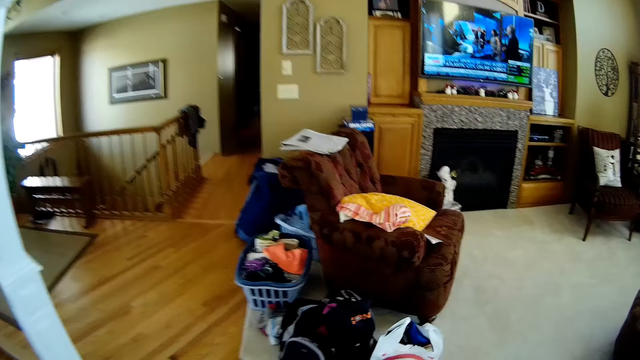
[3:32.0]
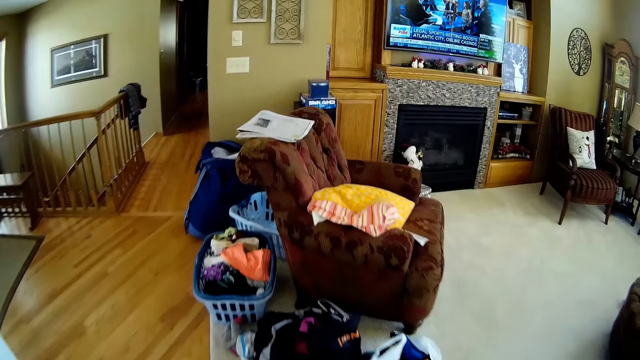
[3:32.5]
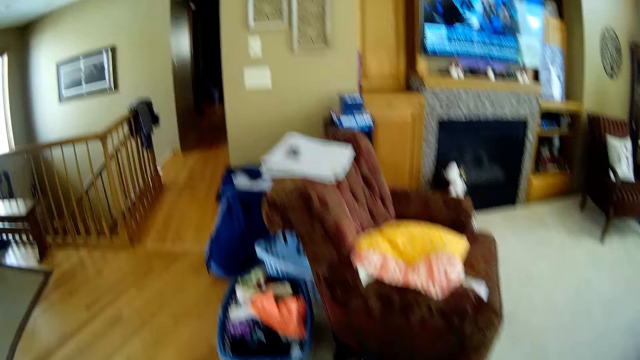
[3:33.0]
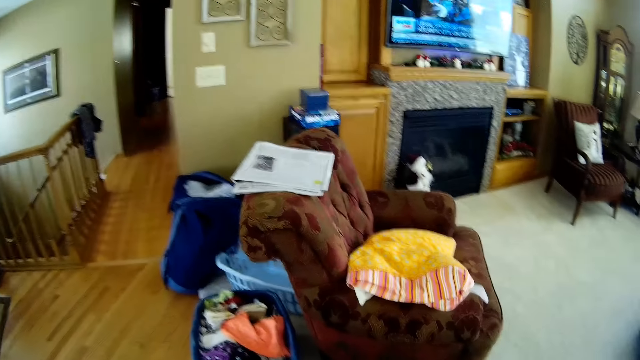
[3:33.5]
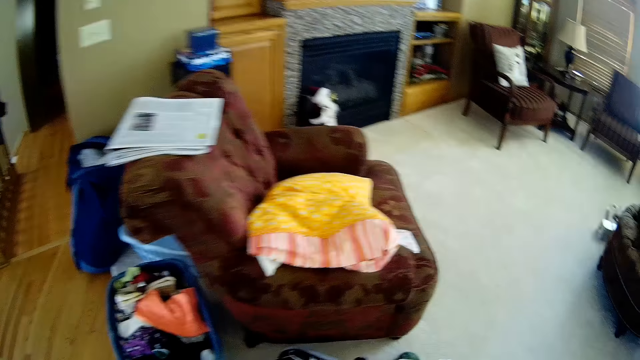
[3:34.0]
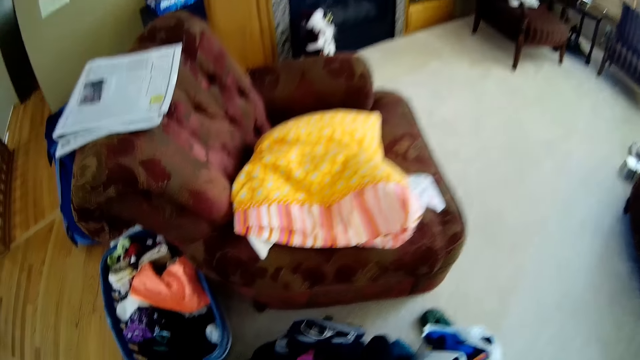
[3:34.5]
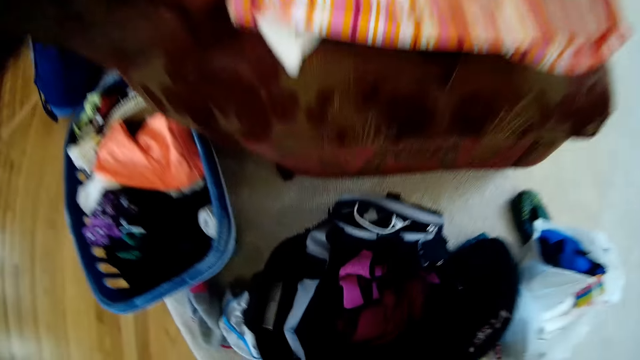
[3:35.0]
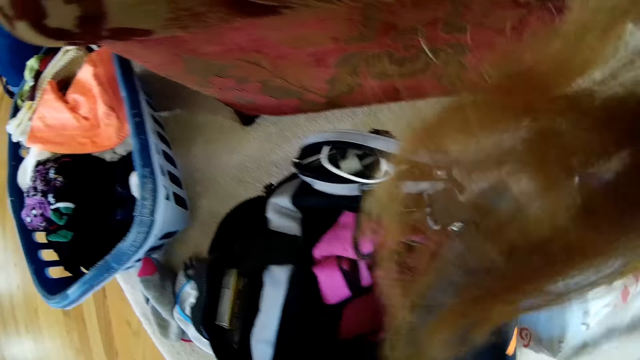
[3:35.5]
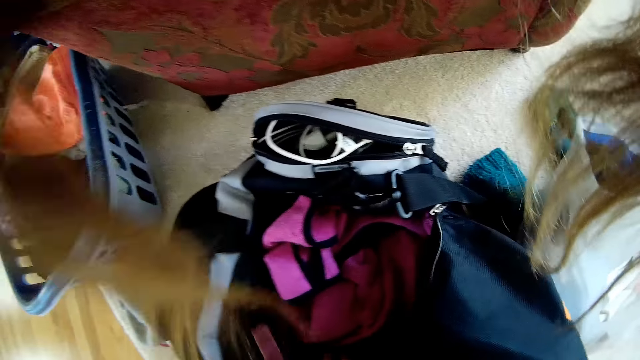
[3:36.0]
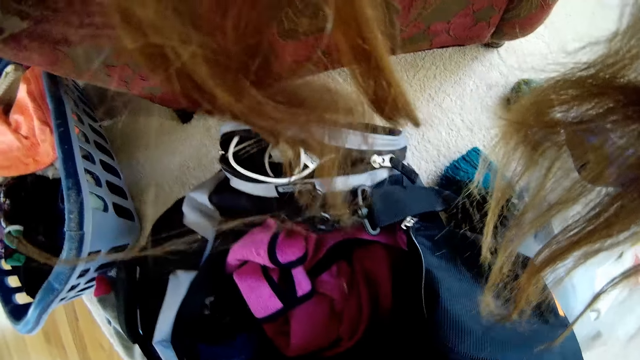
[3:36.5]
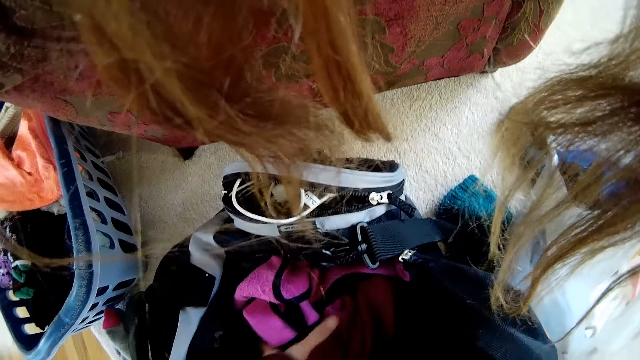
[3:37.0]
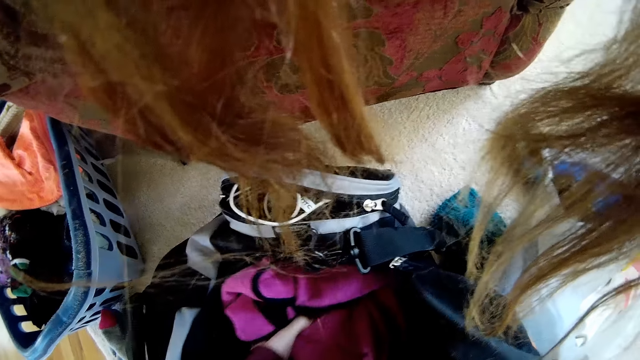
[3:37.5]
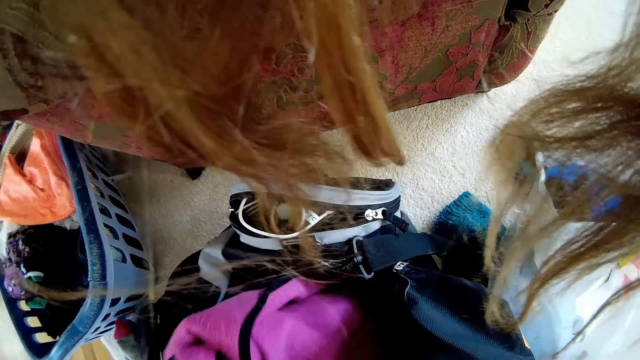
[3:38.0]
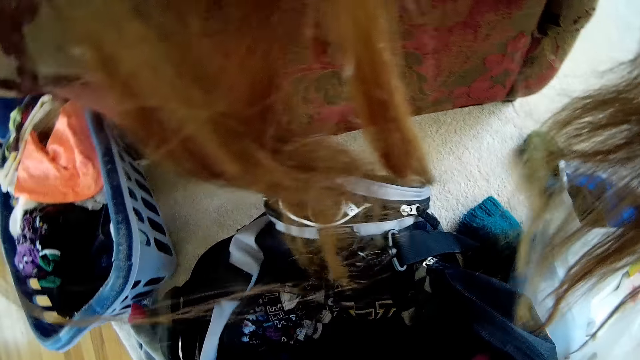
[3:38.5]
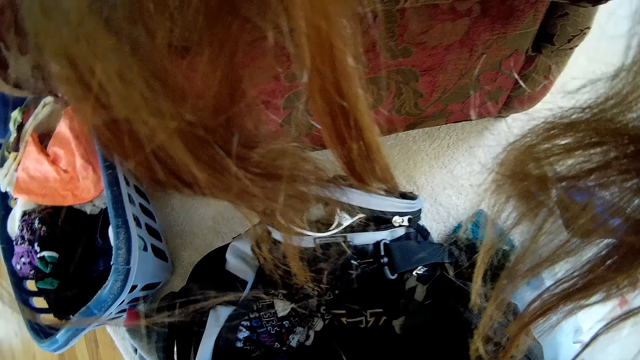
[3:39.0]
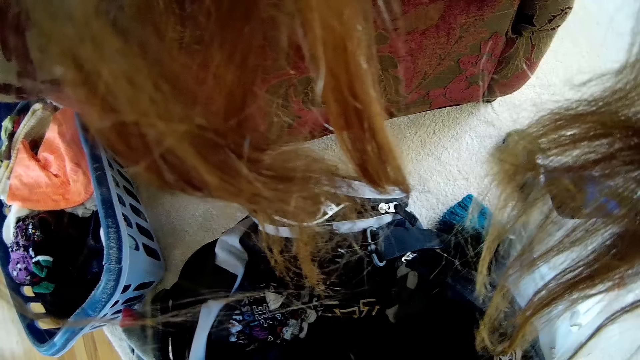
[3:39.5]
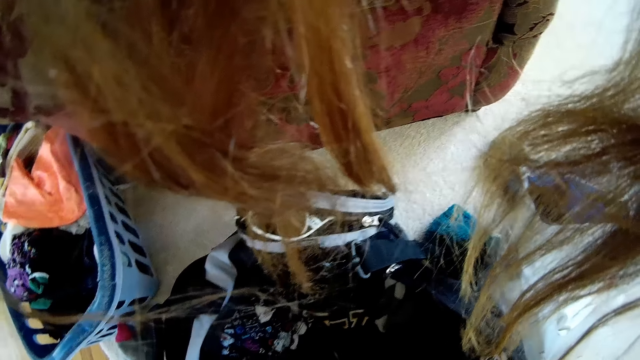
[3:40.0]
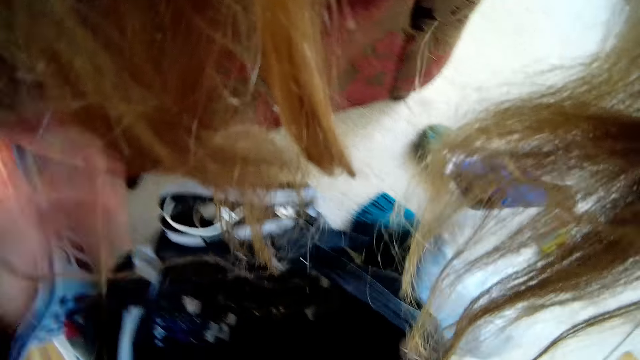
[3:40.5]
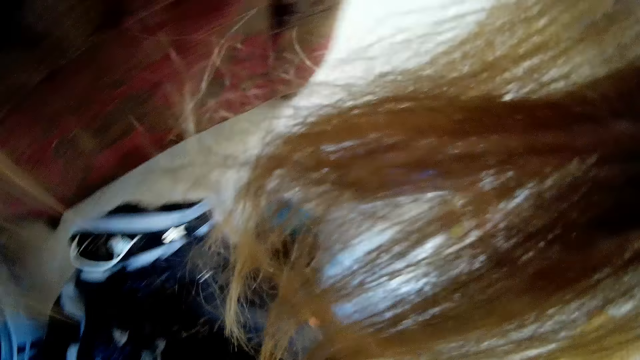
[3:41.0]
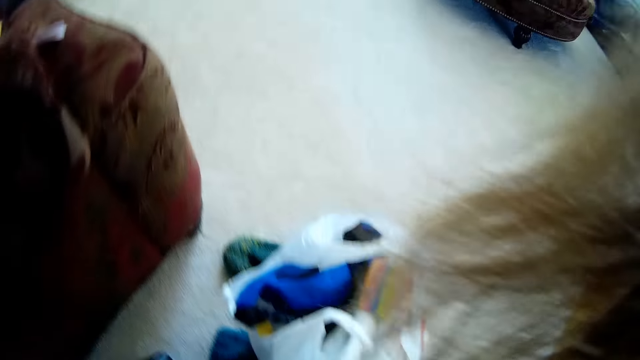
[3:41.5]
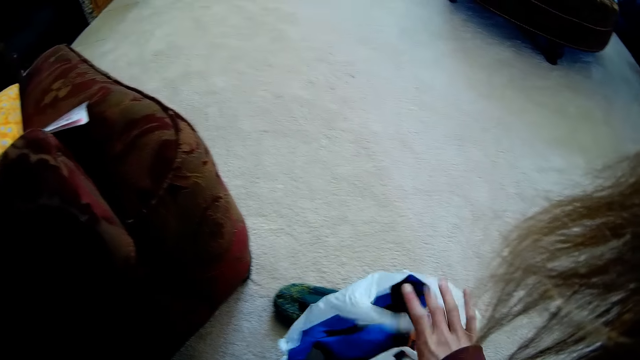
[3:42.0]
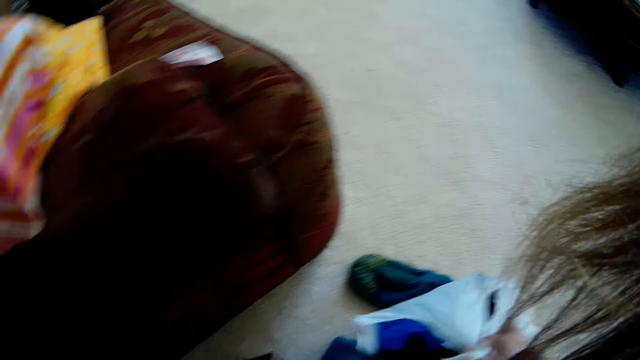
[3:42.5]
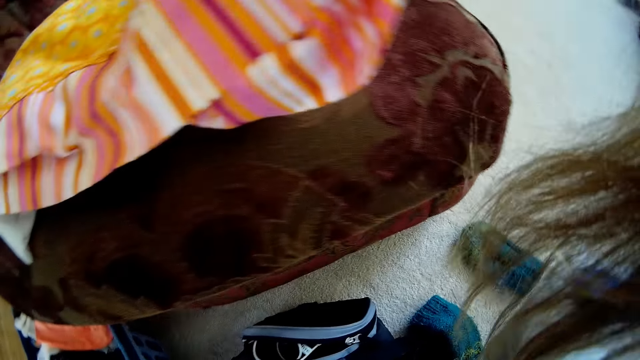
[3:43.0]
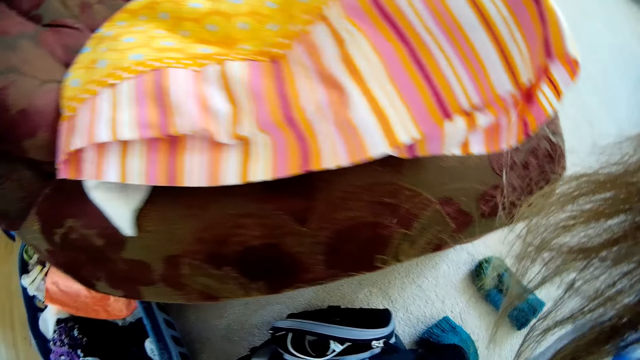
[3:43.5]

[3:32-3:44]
The camera wearer holds a bag on the floor in the living room with both hands. She opens the bag with her right hand. She removes a cloth from the bag on the floor with her left hand. She picks up a nylon bag or paper bag from the floor in the living room with her right hand.

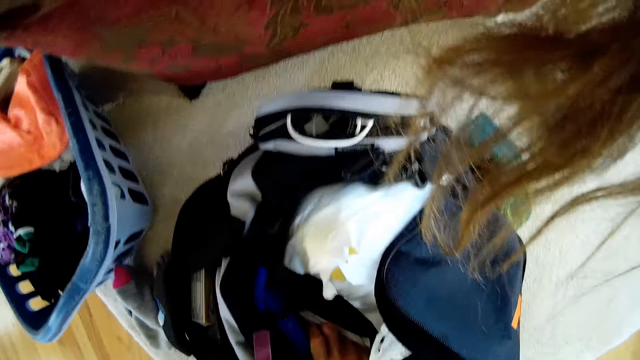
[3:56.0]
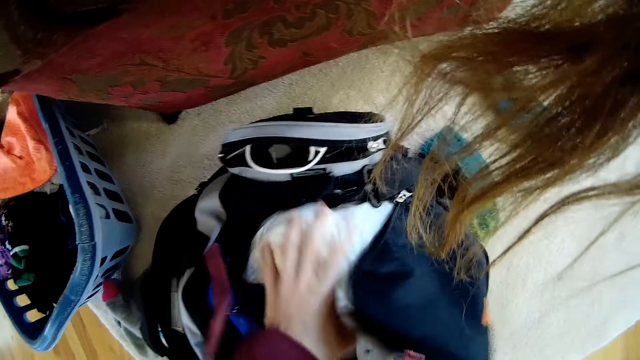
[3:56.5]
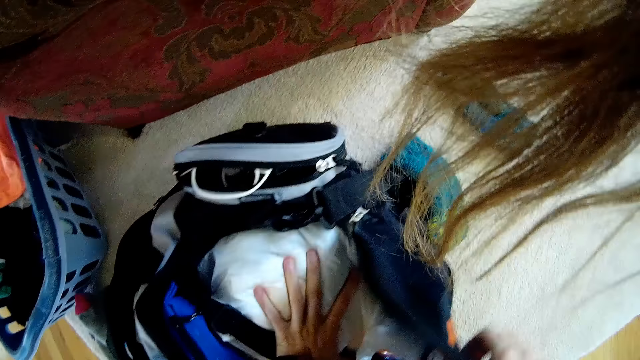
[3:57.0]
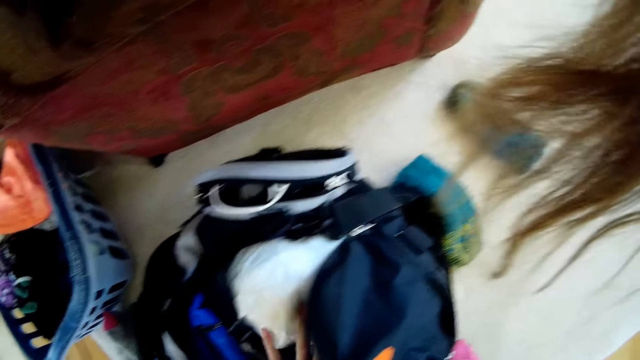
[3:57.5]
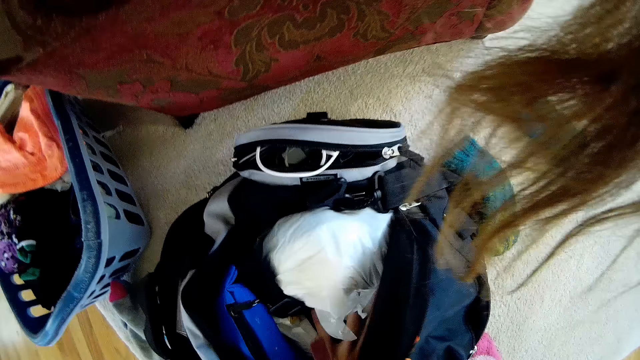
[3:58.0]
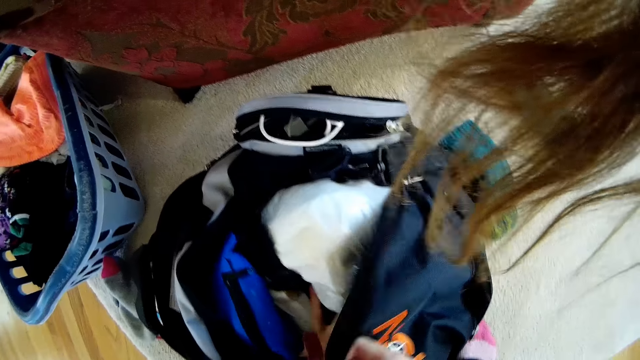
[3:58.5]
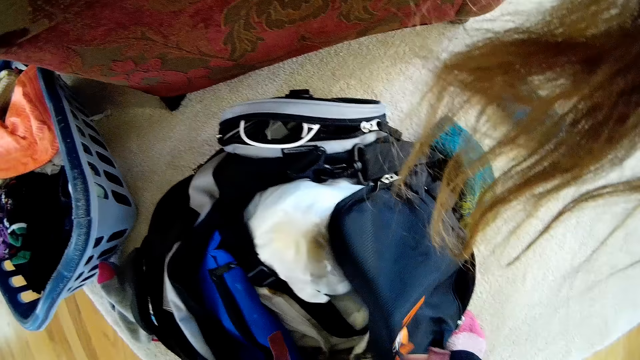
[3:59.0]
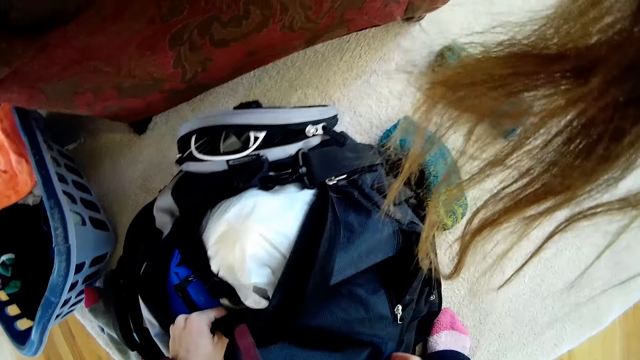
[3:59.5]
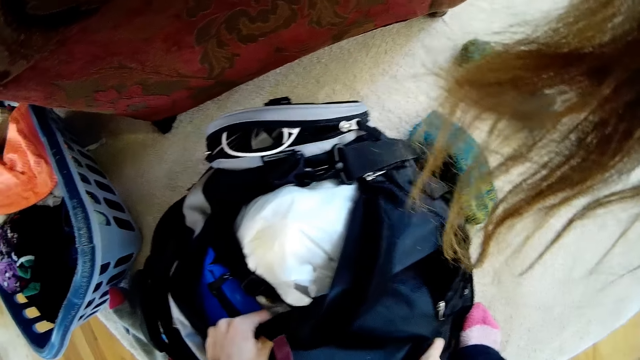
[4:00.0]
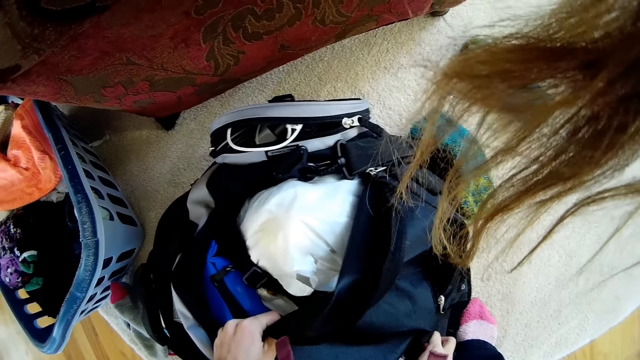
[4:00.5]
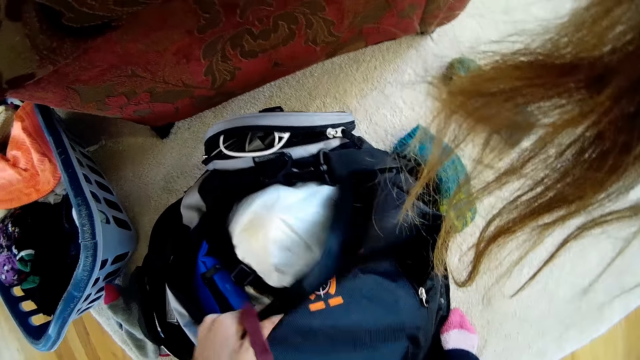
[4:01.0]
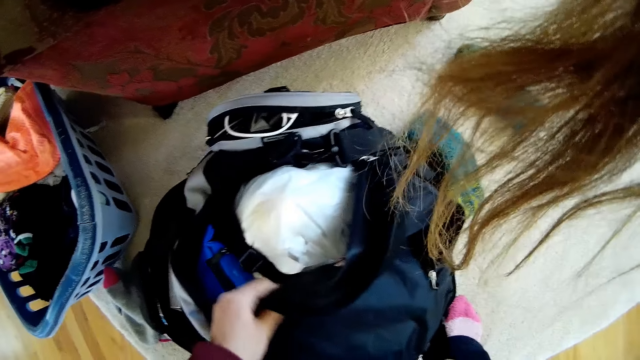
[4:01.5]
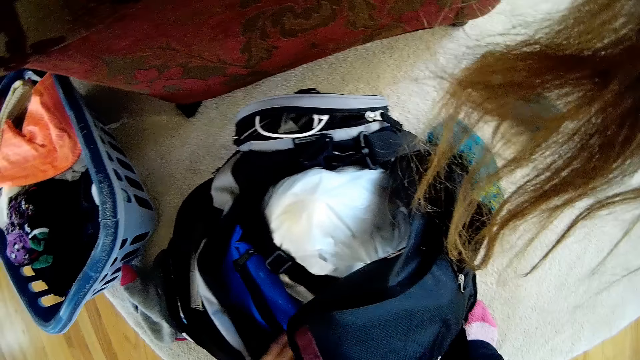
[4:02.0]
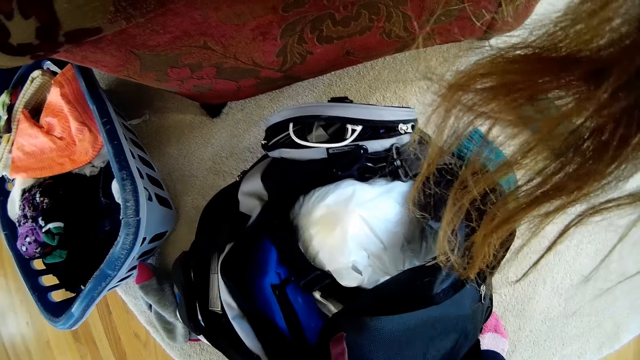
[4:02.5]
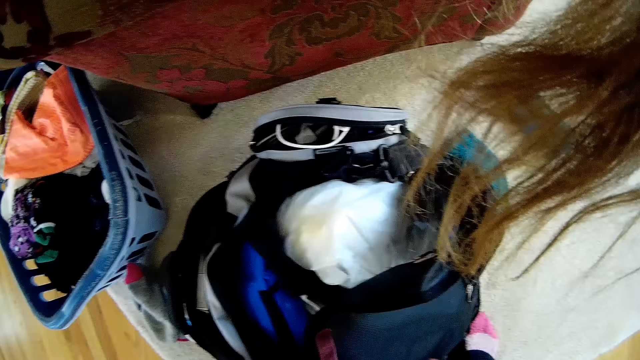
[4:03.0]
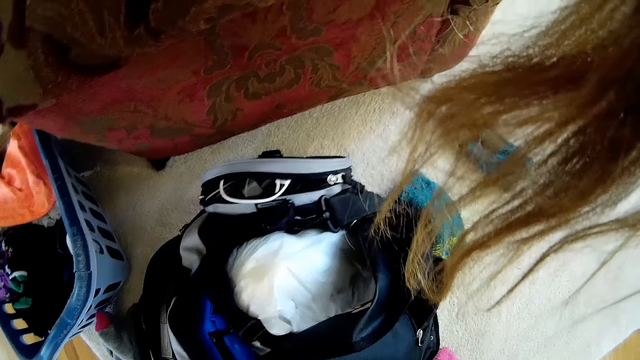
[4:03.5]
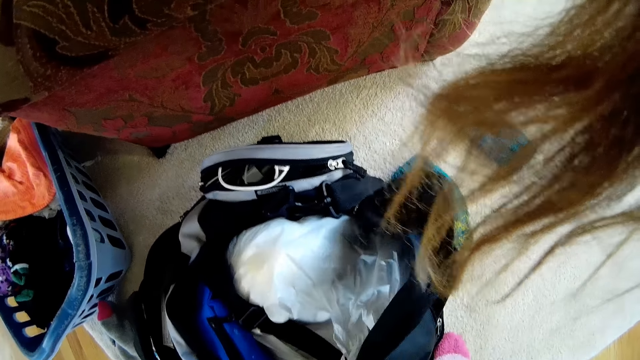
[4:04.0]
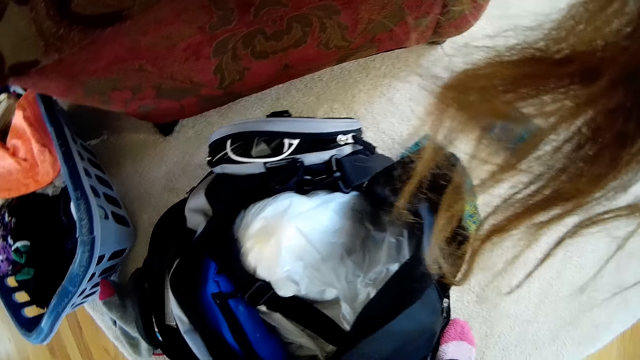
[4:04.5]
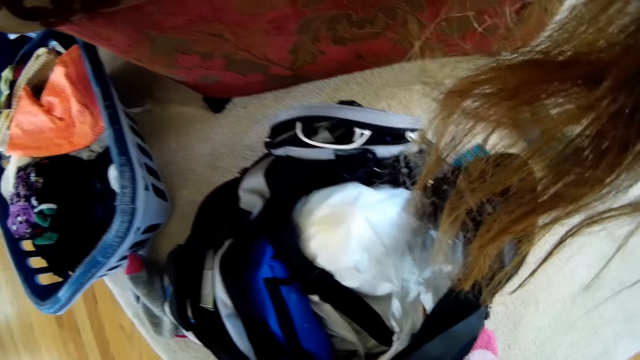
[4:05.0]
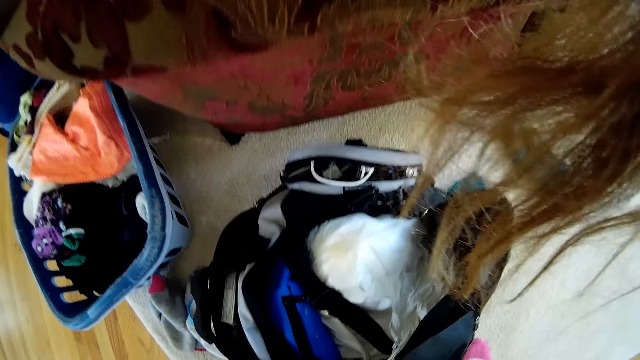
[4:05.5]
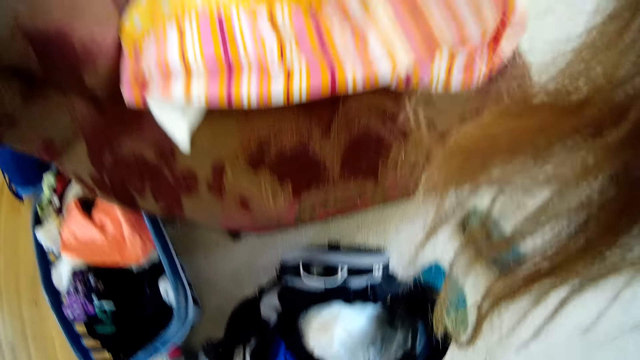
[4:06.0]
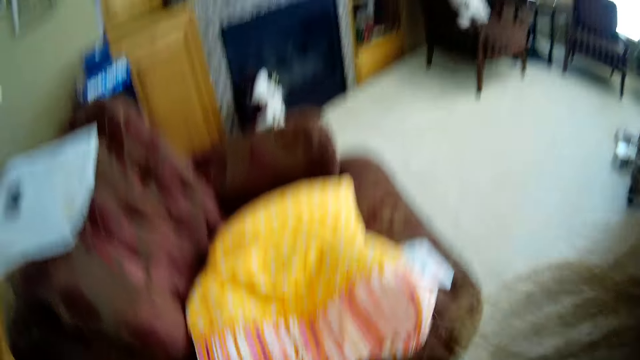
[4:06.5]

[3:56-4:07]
The camera wearer pushes the nylon bag into the bag on the floor with her left hand. She presses the bags. She covers the bag with her right hand.
